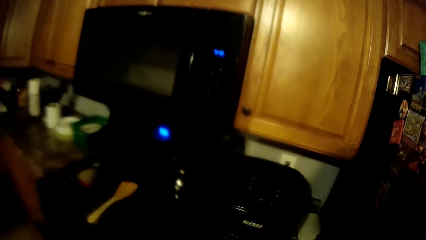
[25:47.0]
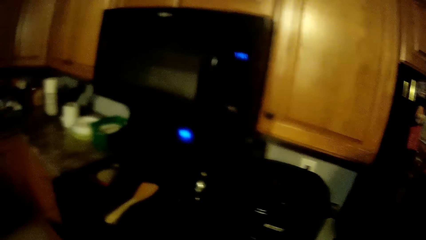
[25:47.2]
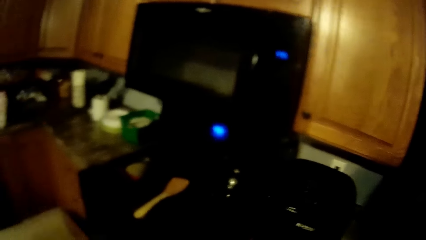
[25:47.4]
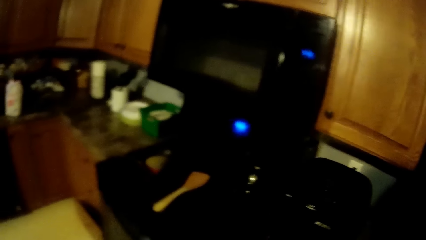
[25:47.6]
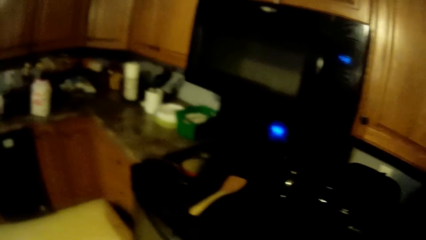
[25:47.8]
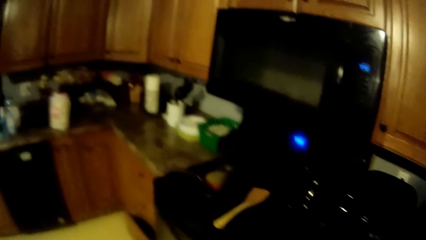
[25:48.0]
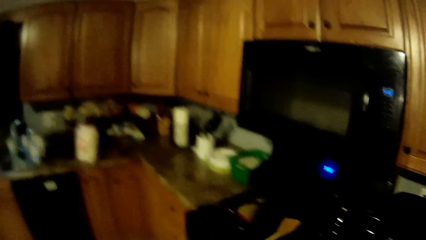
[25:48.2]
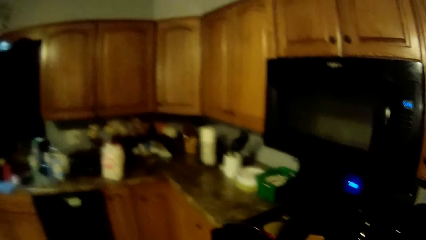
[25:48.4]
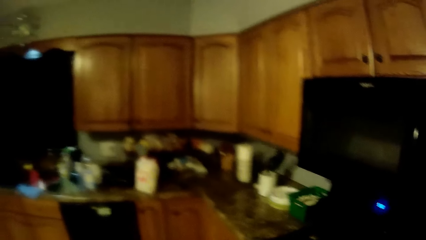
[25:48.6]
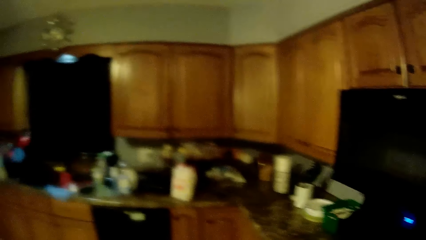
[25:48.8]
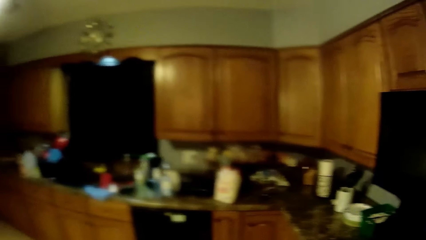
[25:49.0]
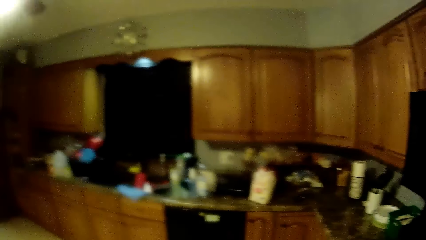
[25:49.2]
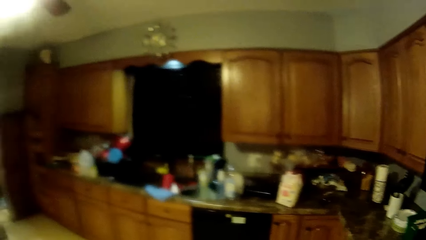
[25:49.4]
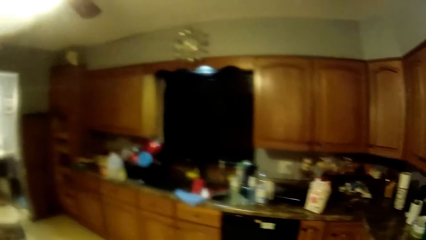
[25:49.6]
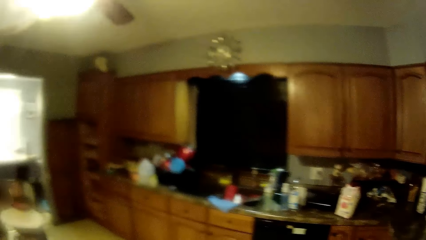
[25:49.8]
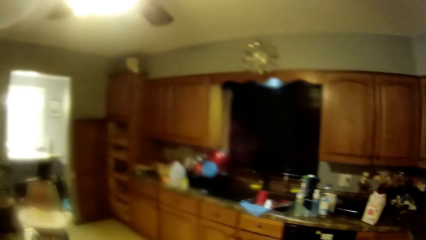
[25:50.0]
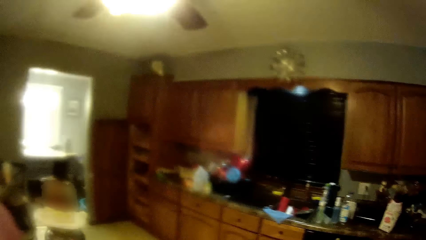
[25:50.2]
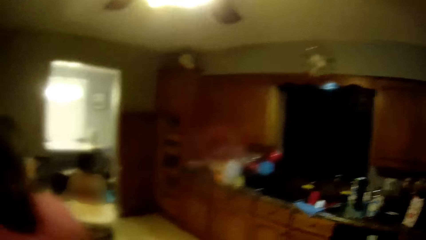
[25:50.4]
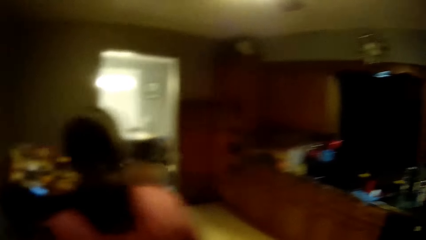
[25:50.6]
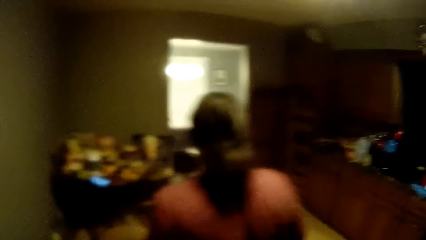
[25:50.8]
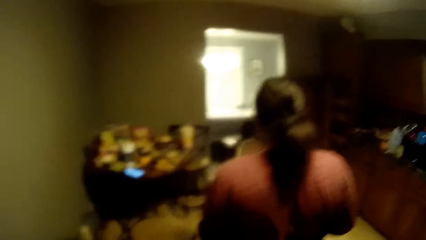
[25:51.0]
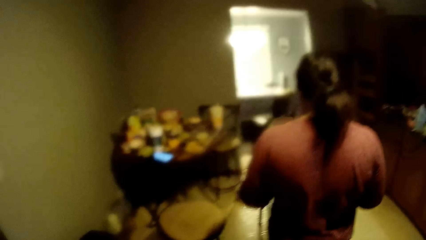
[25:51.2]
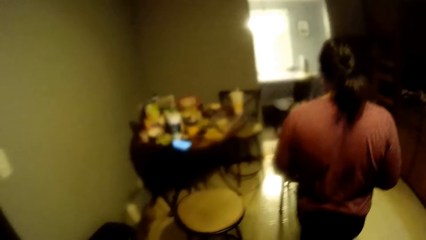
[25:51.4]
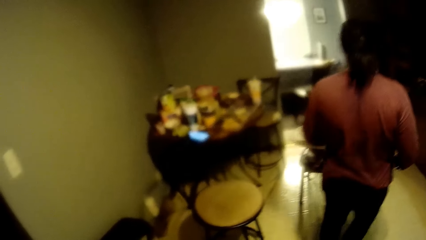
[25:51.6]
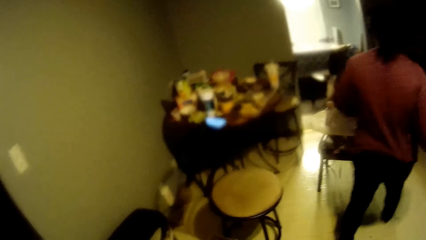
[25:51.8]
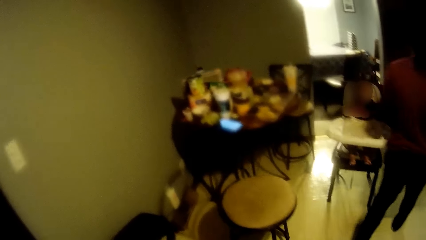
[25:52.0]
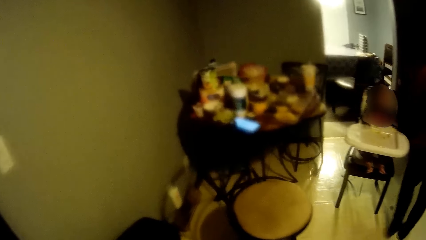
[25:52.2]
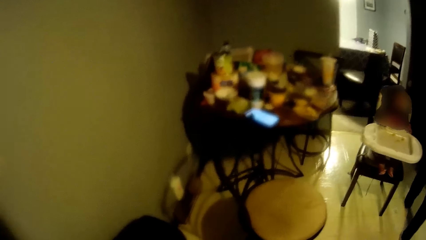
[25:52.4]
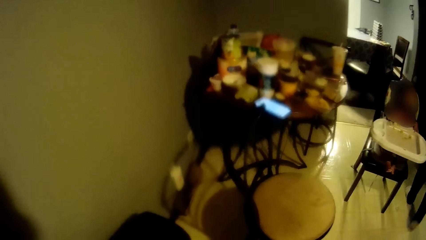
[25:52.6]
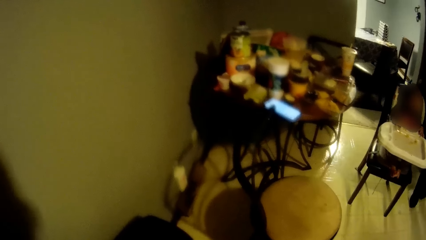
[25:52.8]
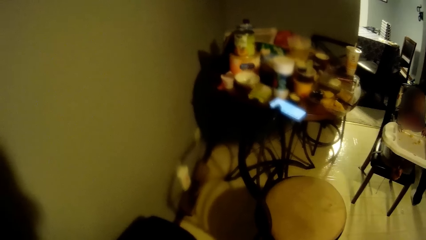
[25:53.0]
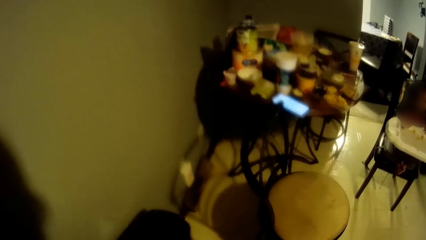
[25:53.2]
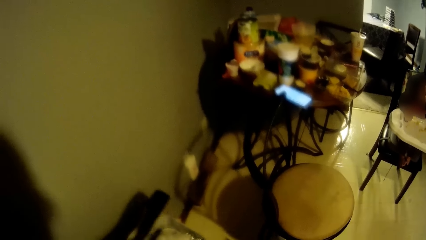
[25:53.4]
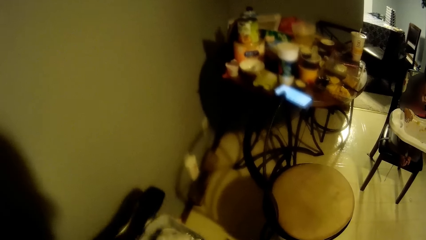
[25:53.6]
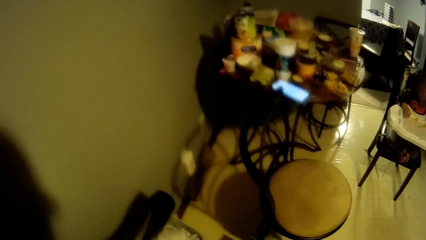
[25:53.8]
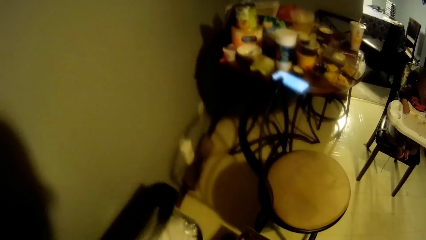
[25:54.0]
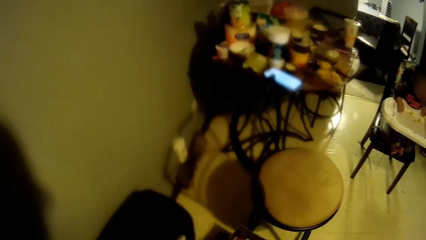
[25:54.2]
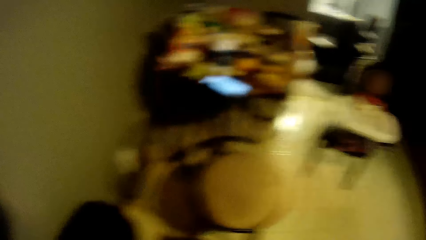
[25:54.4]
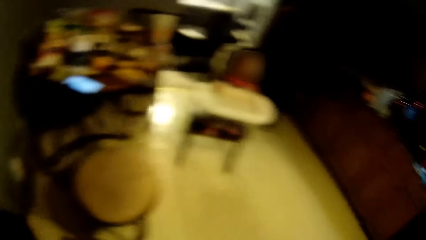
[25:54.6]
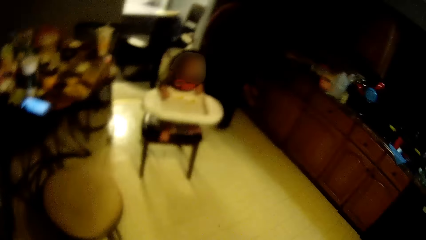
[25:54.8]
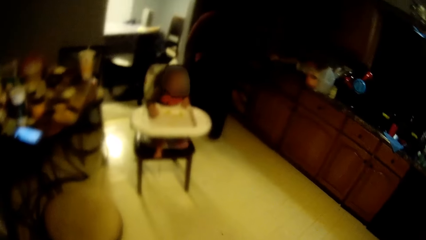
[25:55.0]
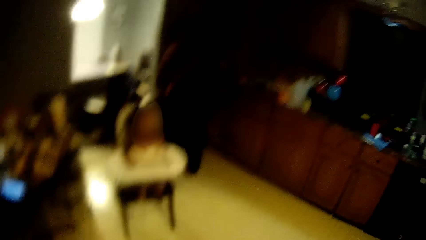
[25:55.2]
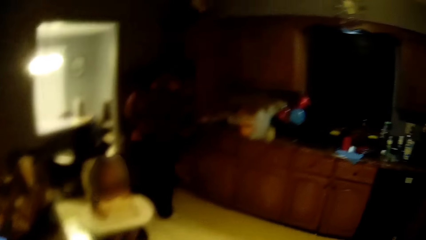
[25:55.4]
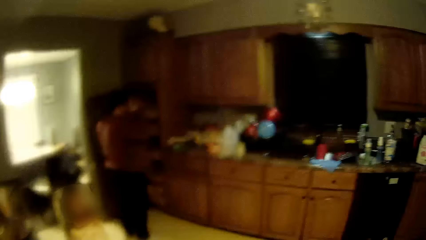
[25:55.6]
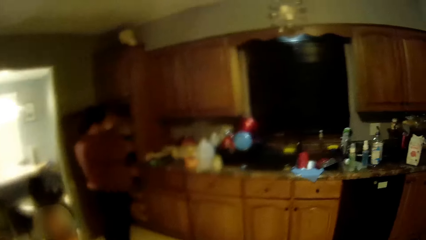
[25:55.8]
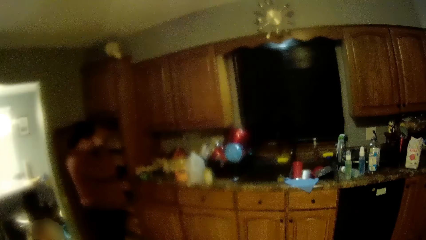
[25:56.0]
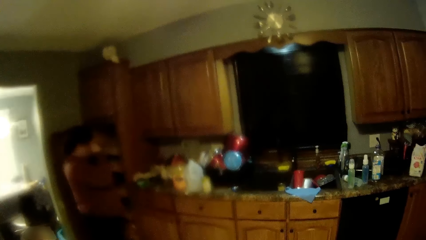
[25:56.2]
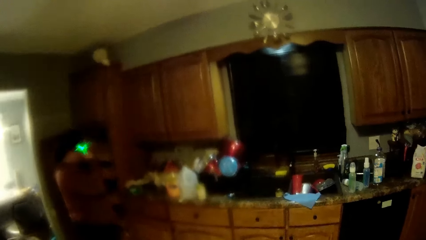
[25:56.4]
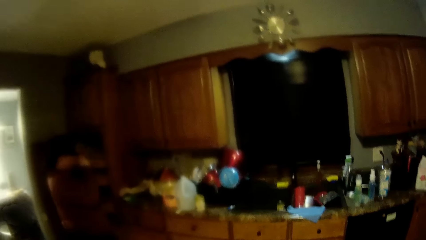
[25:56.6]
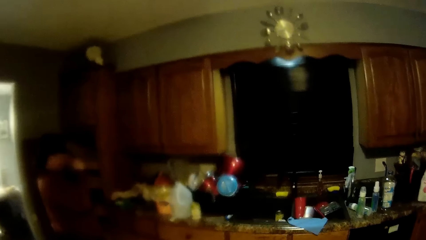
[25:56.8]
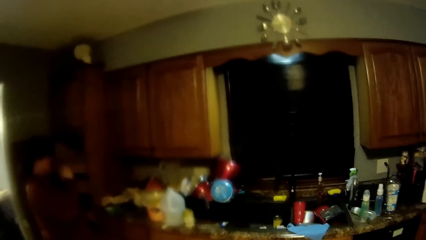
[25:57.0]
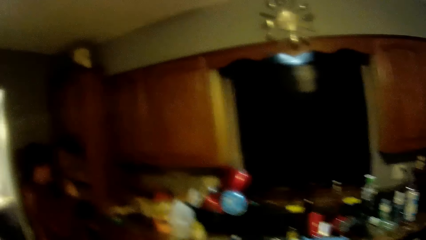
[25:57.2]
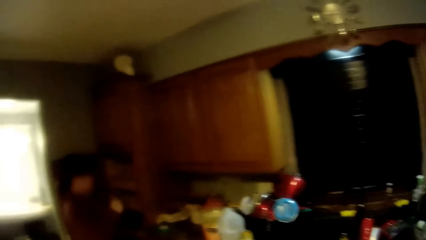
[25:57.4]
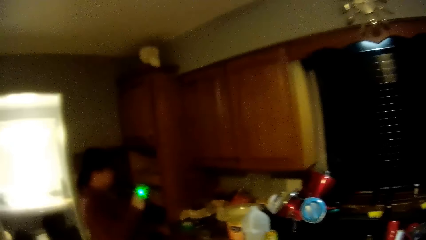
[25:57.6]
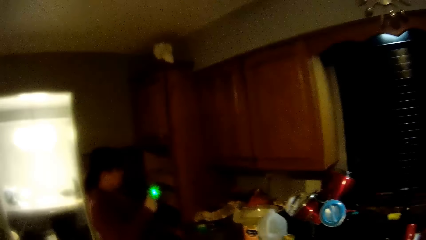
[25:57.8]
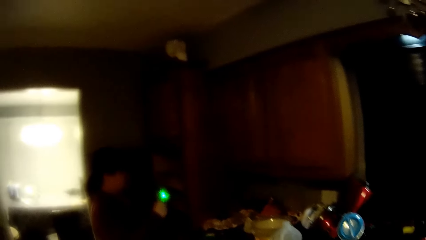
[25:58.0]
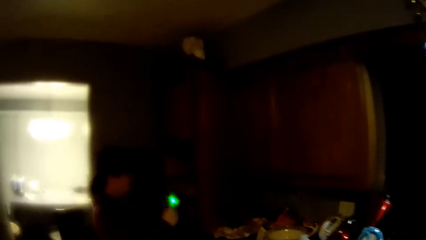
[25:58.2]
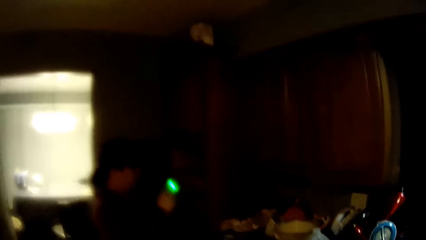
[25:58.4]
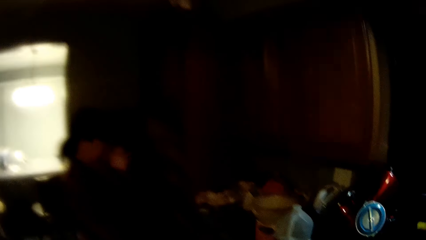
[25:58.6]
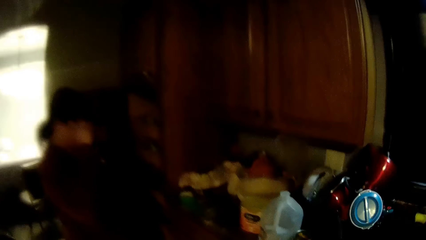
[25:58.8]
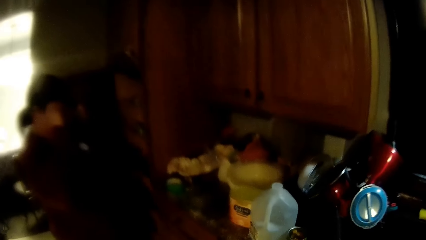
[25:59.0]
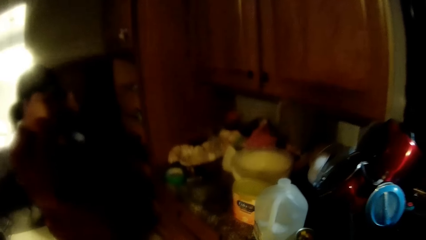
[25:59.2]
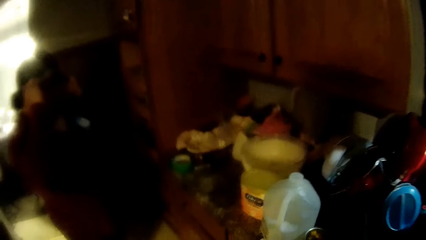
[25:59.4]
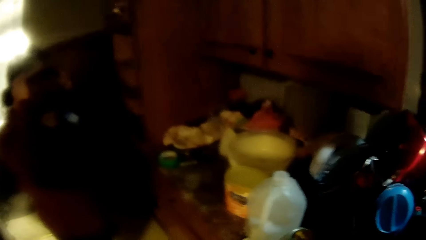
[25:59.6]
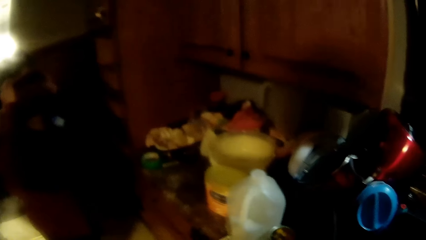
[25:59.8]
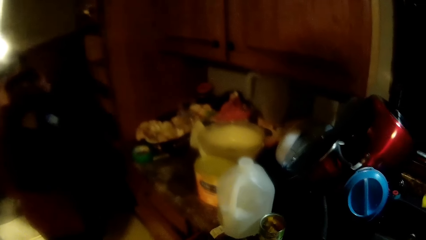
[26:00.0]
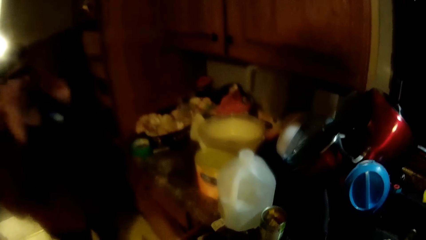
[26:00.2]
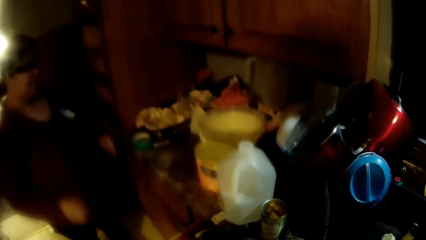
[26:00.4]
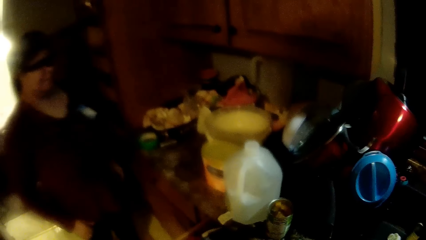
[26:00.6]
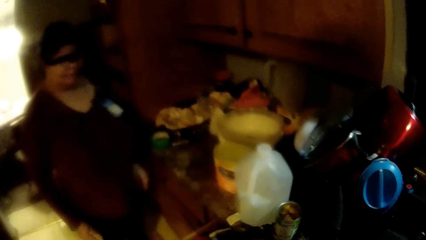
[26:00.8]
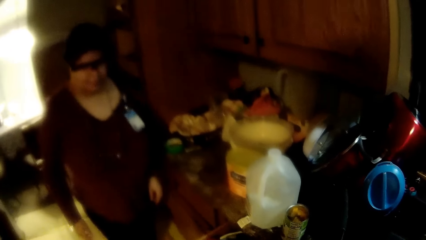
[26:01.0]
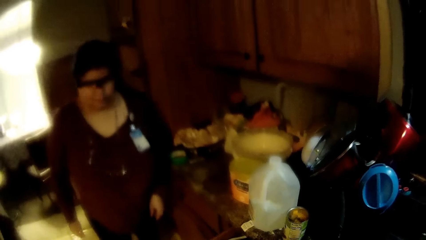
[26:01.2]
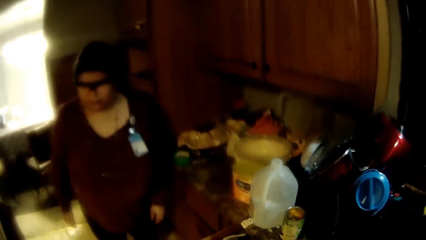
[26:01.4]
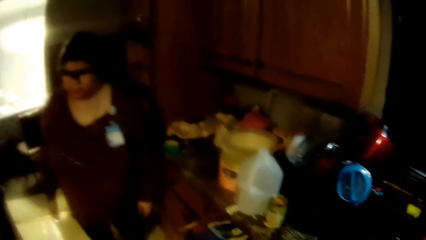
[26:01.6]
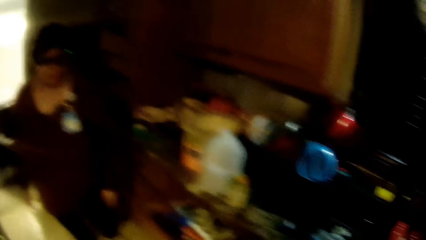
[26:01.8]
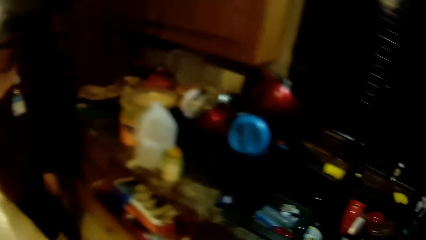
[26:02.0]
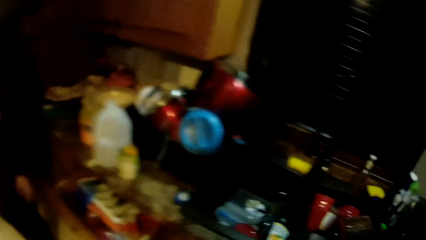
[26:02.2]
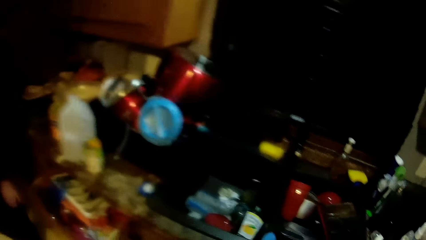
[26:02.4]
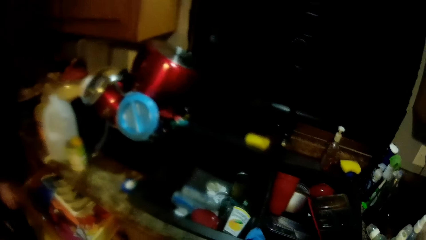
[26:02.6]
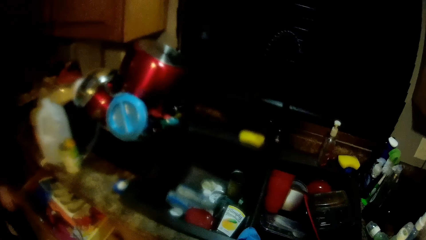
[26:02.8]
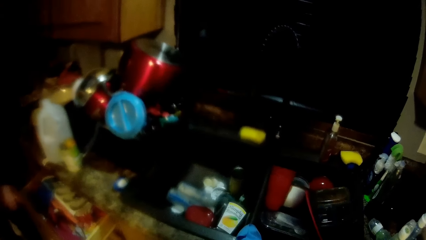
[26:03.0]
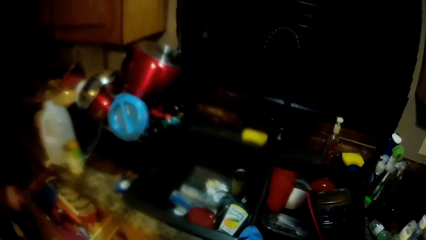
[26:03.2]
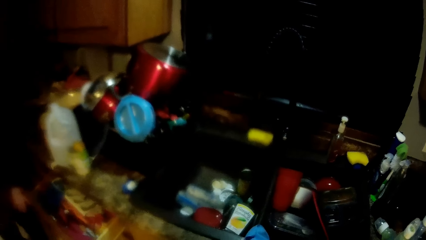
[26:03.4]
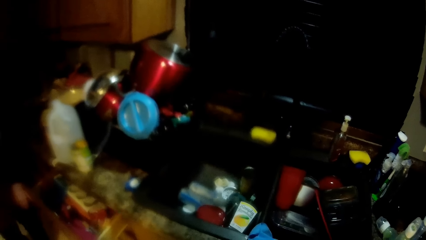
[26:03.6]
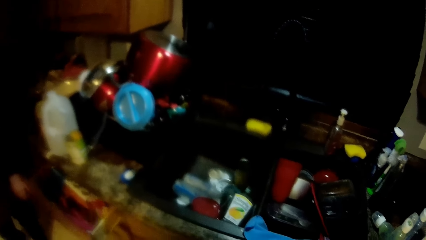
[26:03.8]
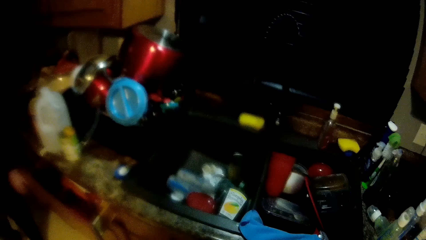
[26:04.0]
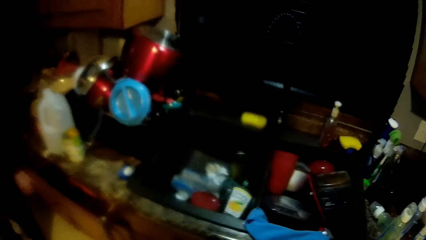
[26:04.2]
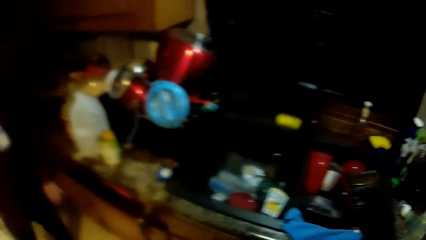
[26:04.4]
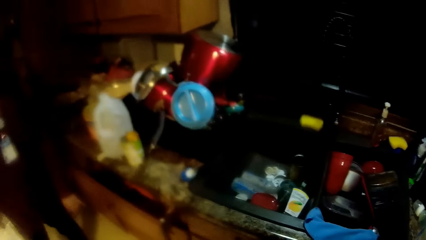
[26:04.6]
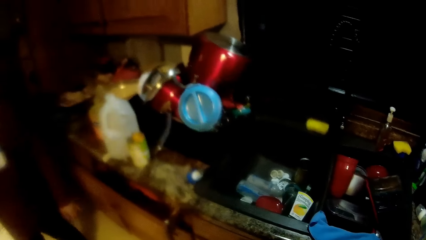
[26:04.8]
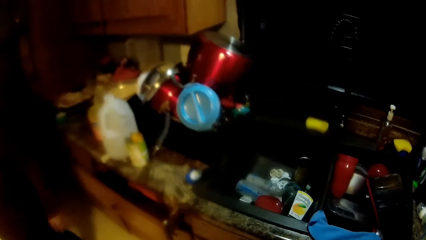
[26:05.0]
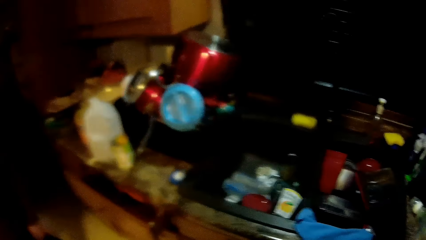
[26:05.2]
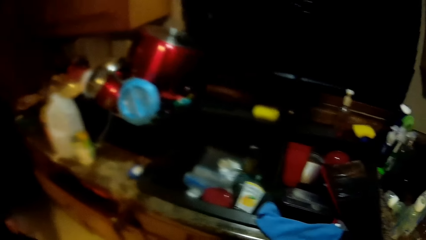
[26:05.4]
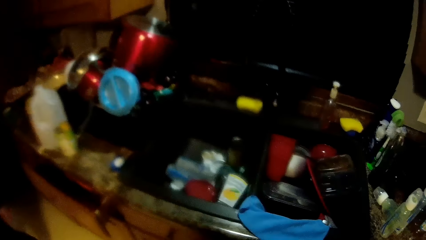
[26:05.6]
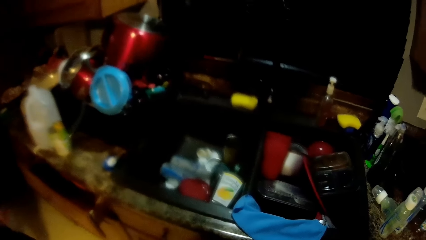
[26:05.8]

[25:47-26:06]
The camera wearer looks around the room. They open the dustbin and walk around the room. A woman removes her glasses with both hands. The woman wears the glasses with both hands. The camera wearer looks around. The woman closes a drawer.
